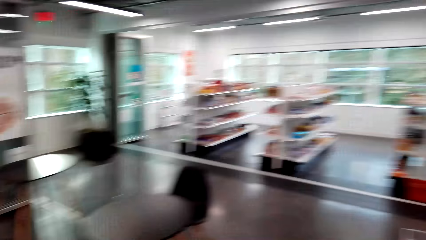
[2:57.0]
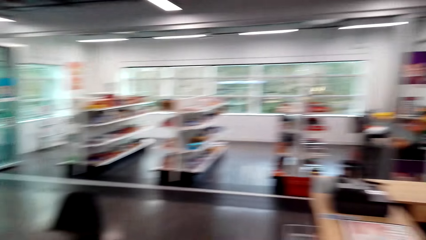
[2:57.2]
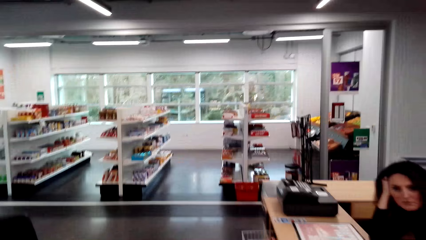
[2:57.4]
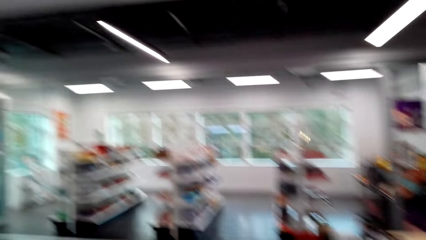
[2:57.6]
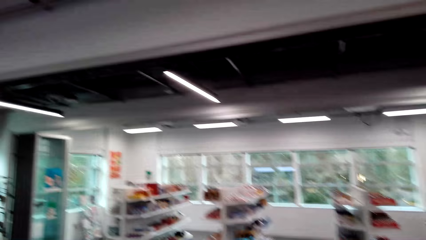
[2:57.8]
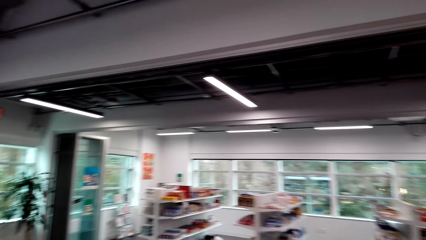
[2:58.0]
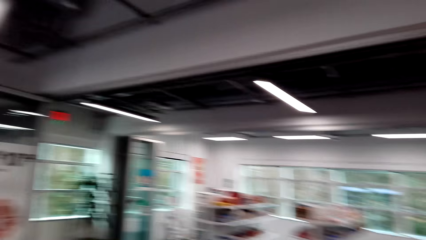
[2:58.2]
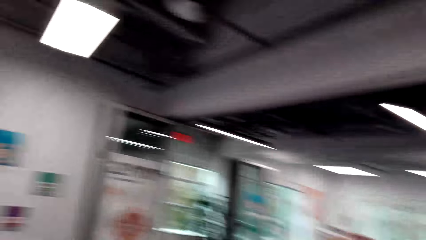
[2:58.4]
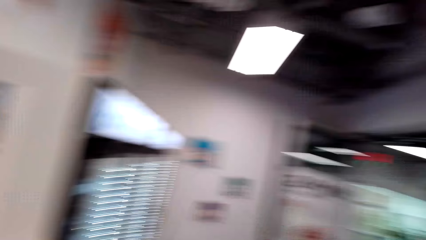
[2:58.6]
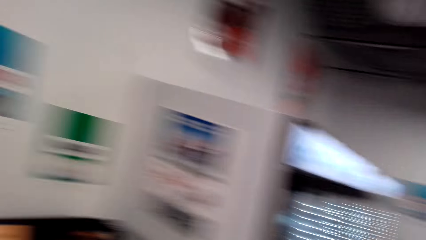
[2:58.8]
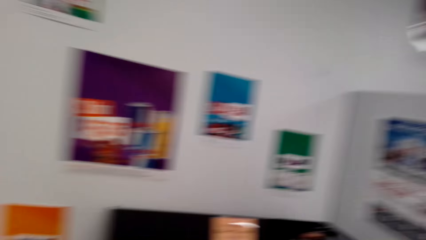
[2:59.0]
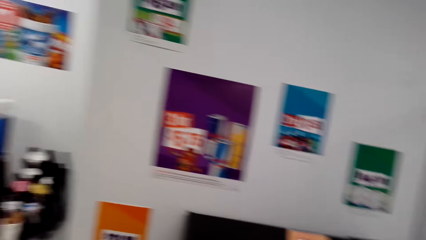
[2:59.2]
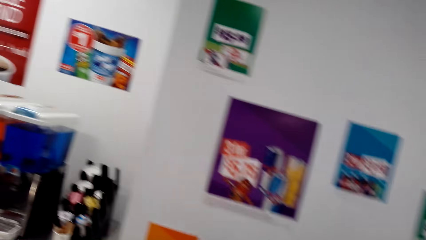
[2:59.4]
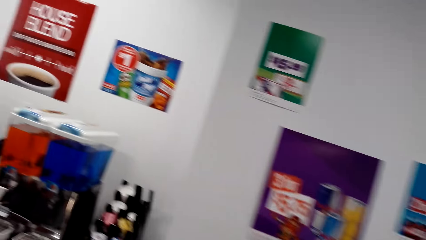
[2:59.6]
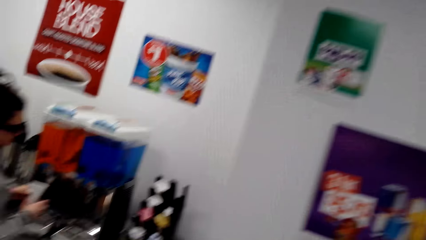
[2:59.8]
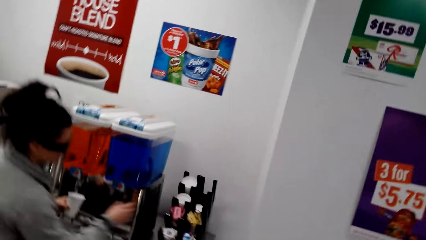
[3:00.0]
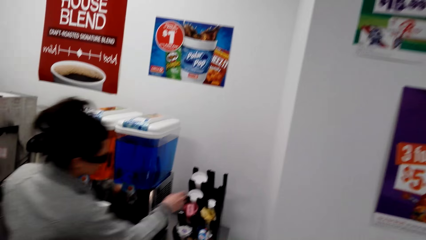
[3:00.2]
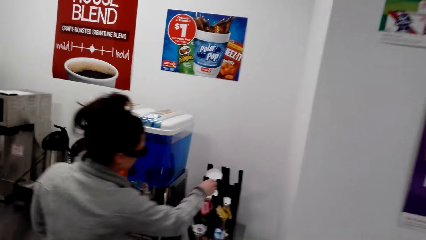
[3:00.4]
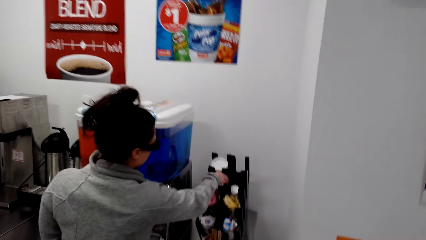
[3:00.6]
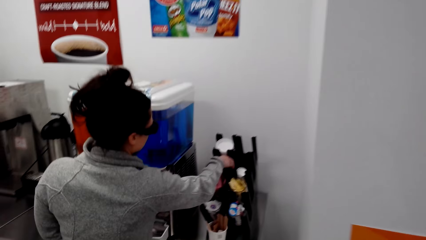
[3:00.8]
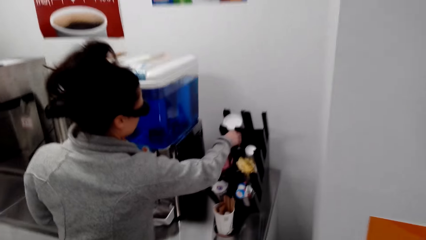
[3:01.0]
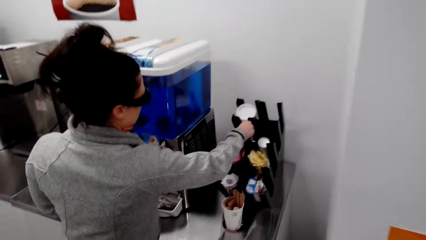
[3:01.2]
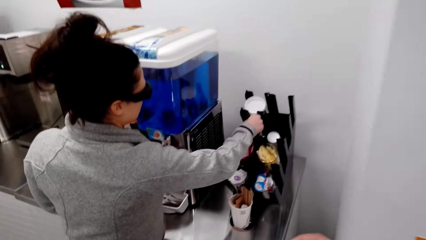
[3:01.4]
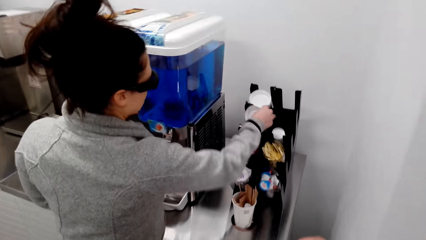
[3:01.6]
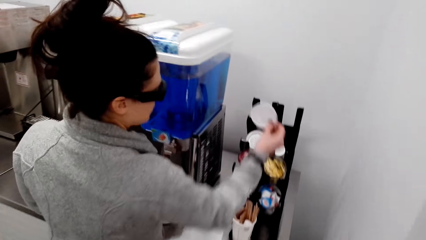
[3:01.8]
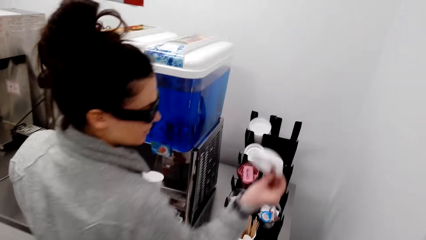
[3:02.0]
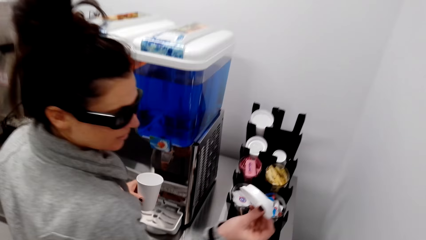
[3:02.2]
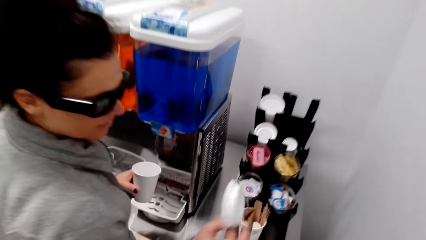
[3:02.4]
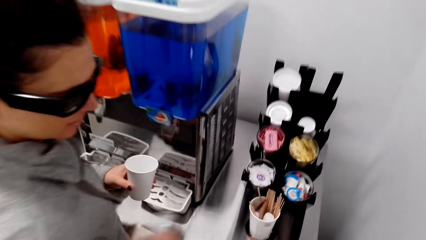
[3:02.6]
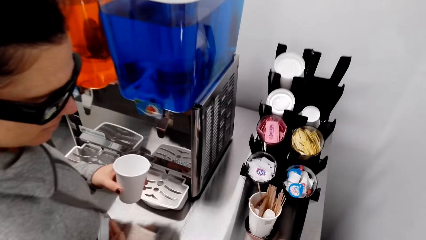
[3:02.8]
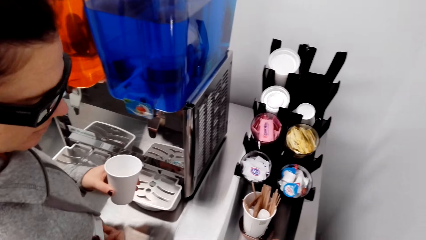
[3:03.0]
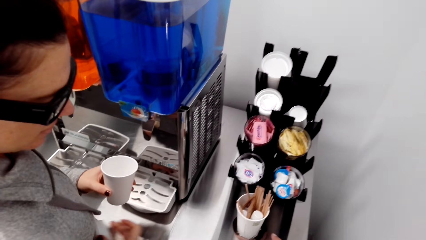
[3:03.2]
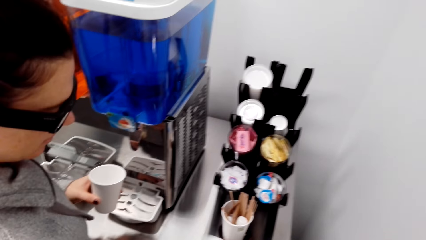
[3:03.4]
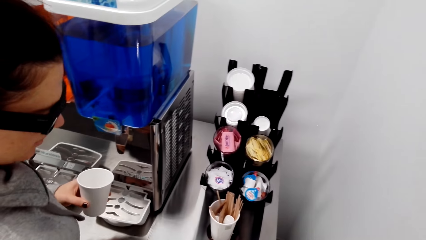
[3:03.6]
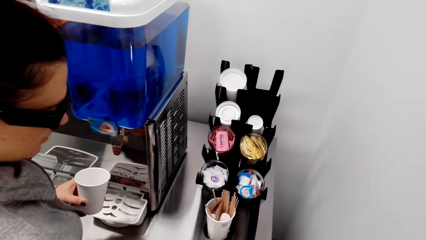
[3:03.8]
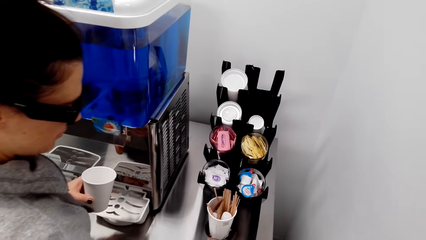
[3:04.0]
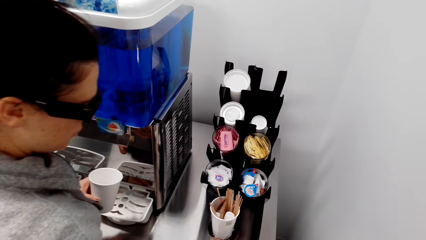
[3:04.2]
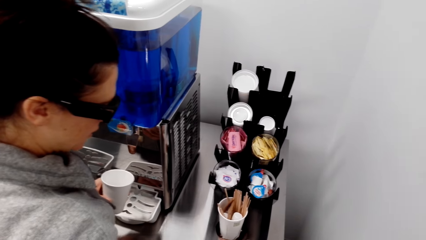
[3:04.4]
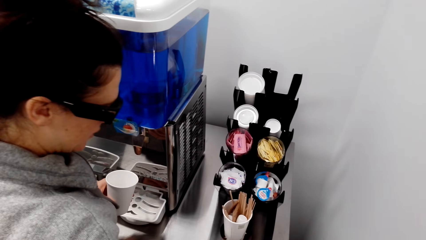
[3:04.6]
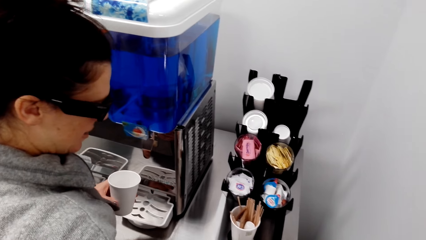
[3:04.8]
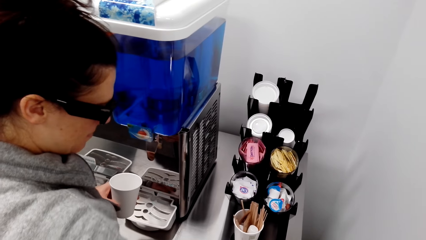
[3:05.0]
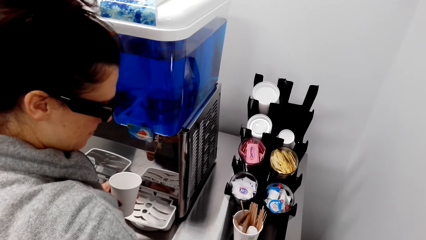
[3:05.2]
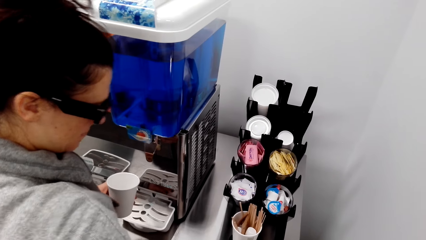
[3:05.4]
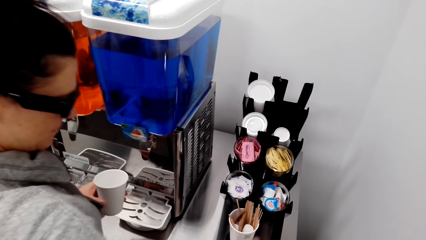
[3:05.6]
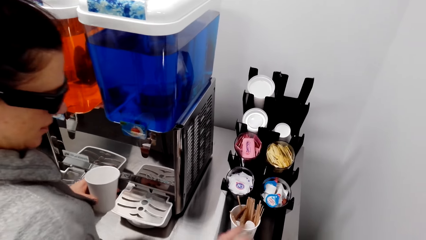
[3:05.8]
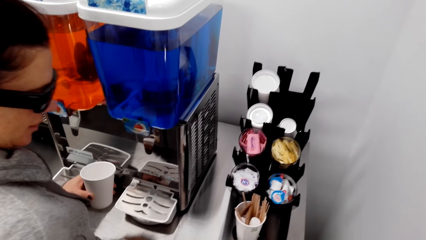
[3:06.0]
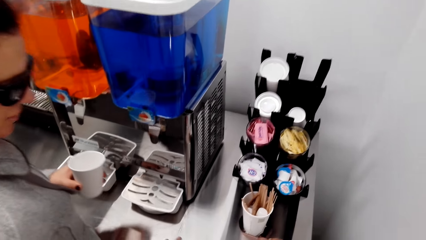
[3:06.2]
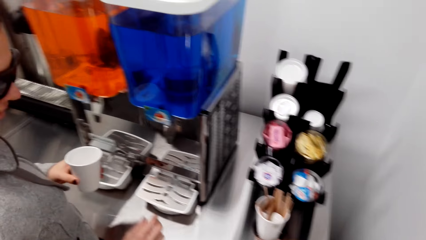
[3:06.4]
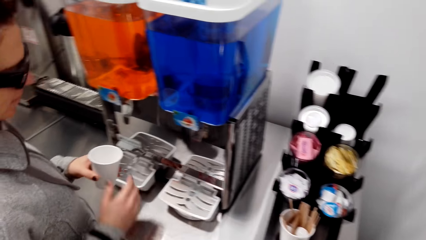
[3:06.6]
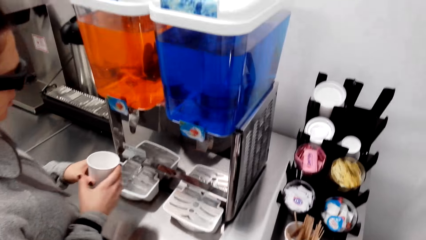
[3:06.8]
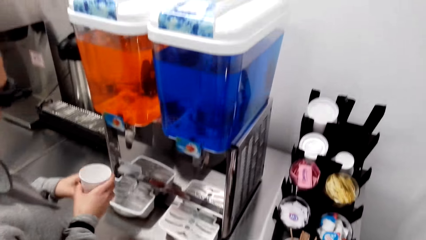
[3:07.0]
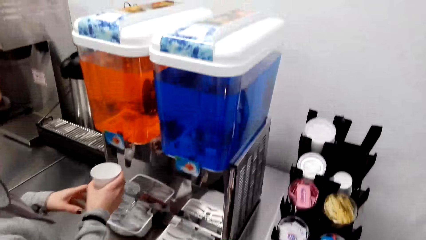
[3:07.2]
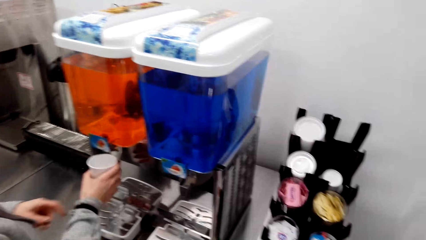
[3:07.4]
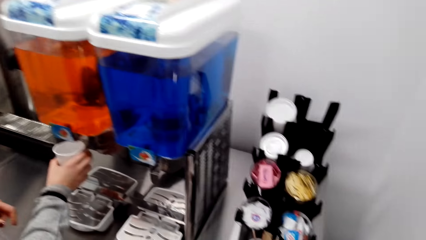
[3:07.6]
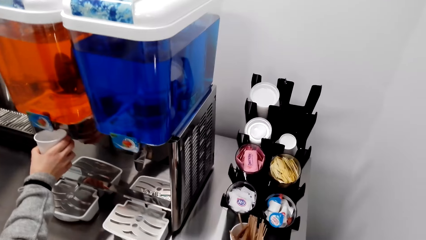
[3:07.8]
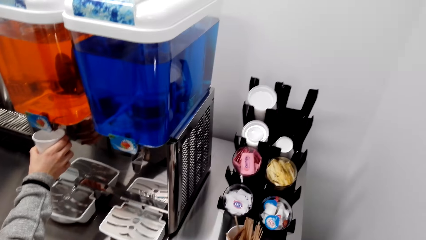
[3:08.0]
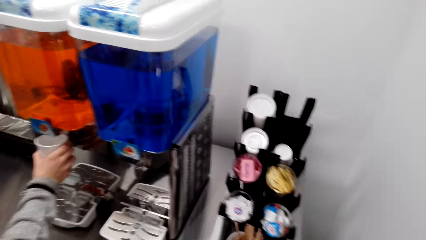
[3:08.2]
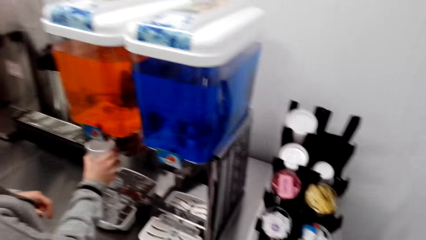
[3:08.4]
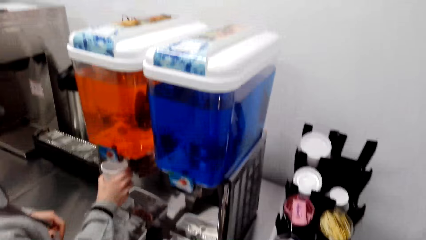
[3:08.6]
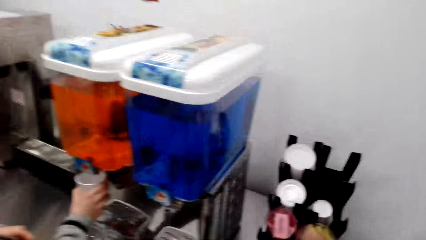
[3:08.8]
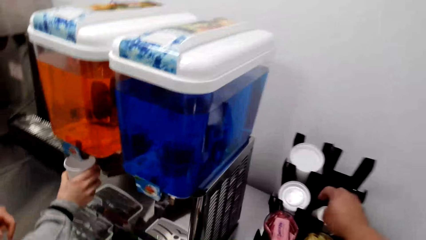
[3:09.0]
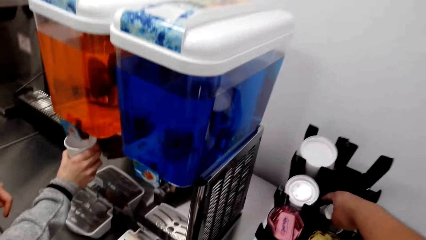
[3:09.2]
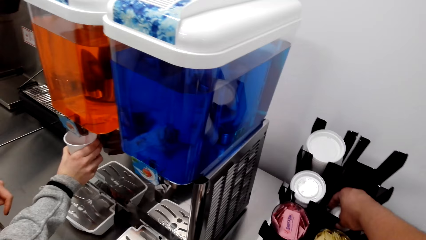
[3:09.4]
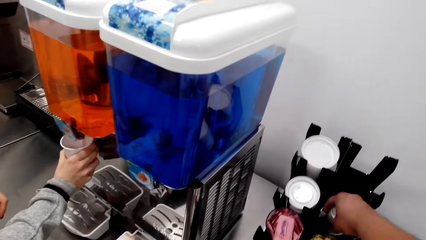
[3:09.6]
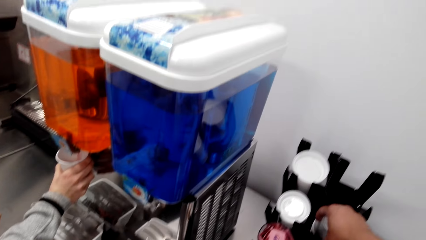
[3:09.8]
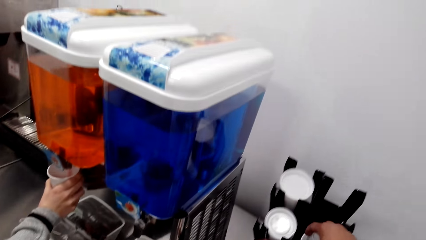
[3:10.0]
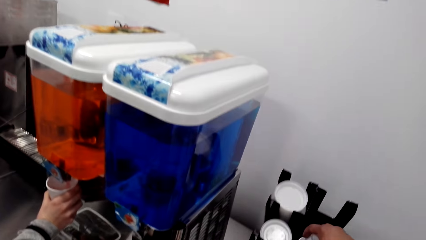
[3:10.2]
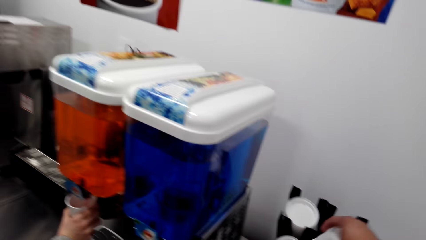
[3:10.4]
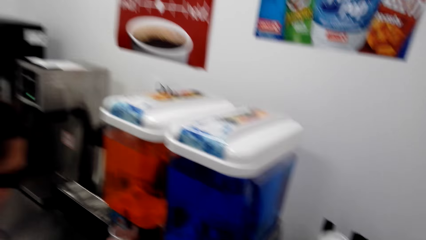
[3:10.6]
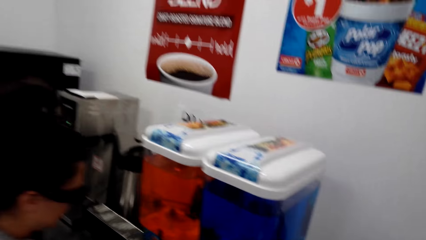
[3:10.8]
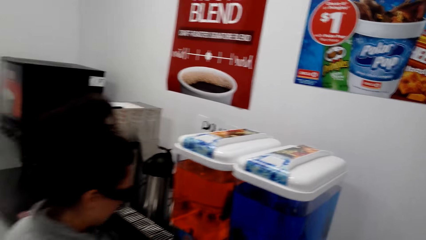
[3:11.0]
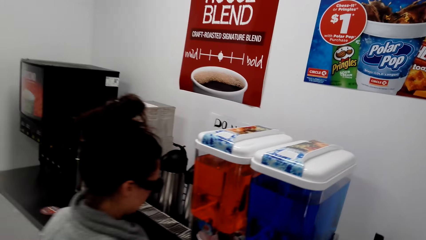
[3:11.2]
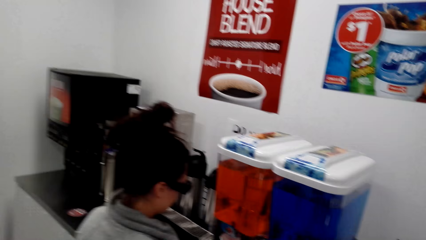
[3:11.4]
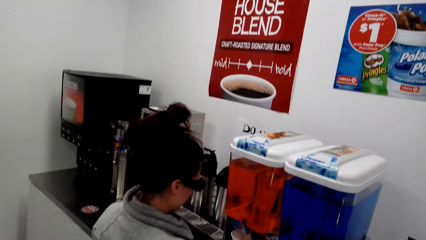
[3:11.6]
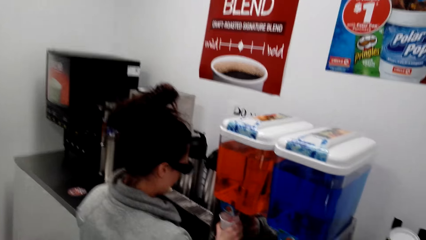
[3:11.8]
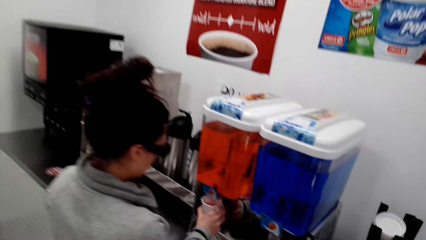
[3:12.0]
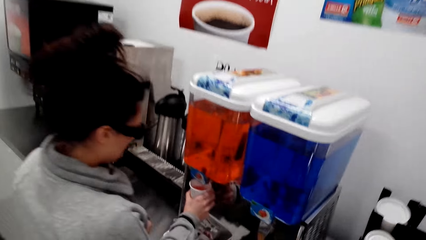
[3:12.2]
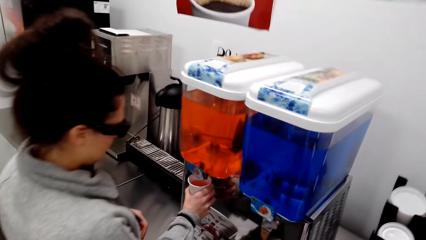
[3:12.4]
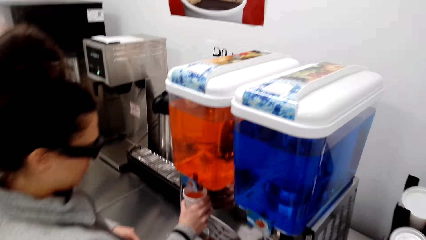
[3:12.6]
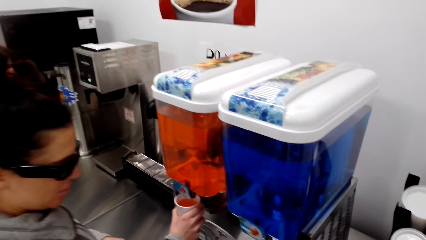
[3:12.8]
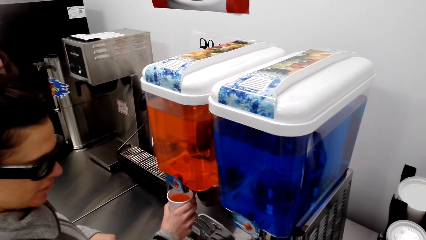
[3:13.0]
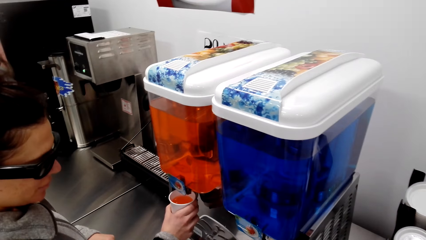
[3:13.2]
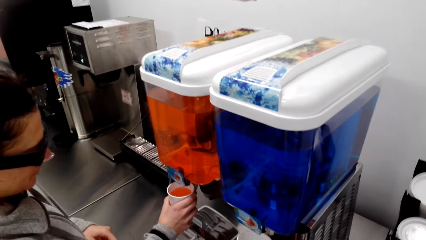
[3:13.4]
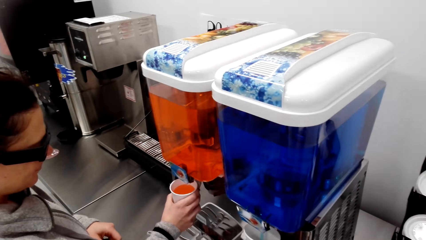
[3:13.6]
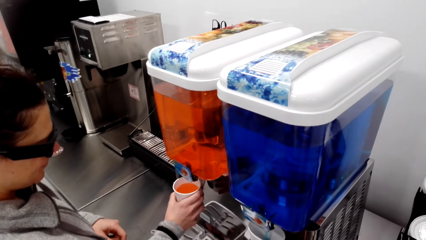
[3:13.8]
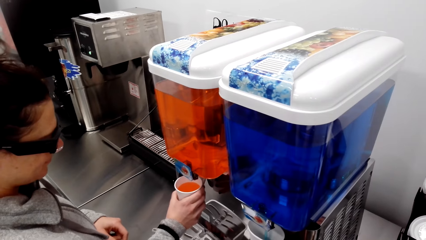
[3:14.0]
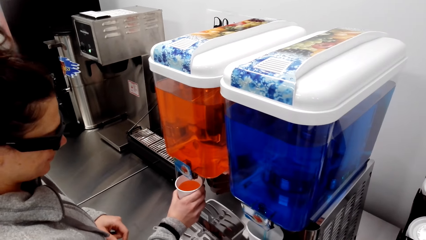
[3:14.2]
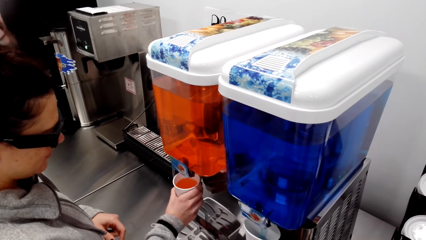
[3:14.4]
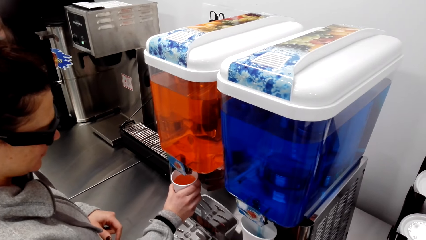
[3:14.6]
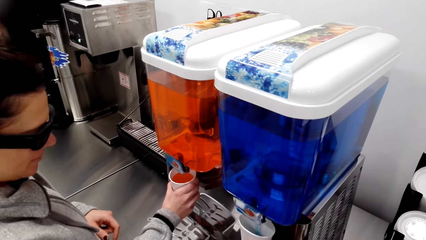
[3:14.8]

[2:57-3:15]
The woman picks a tumbler lid from the rack. The woman passes the lid to the camera wearer. The camera wearer picks something. The woman pours coffee or juice into the tumbler. The camera wearer dialogues with the woman. They put juice in the cup.
